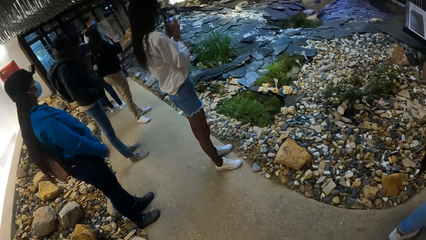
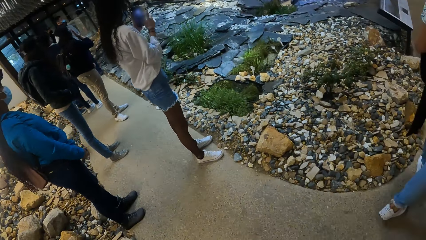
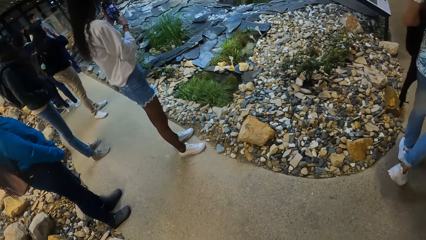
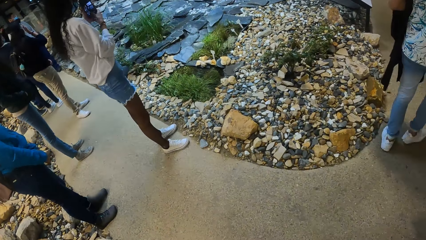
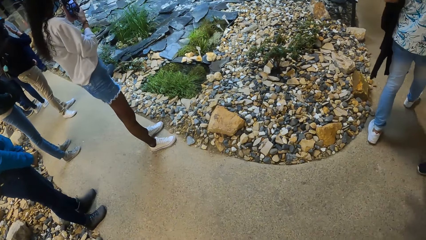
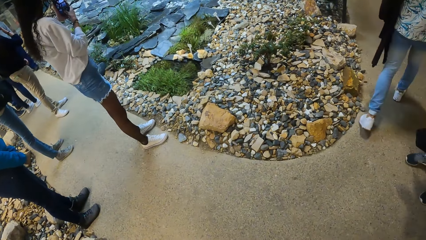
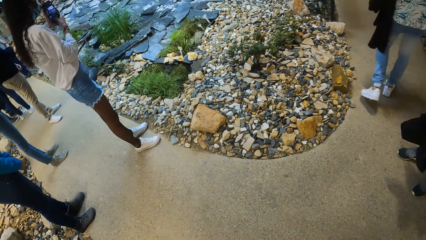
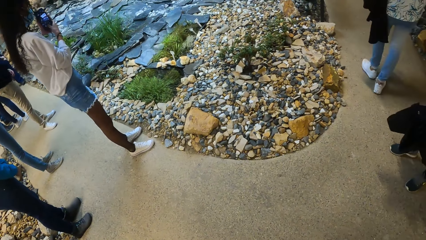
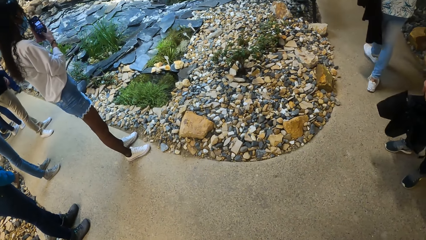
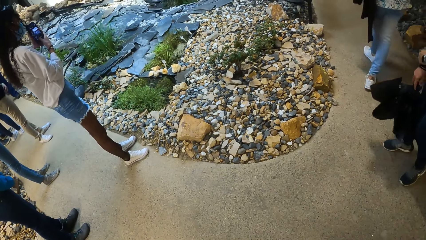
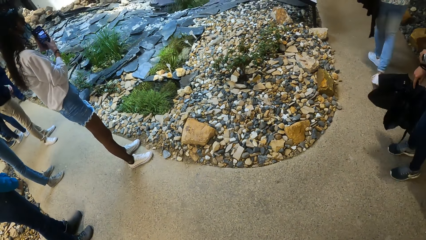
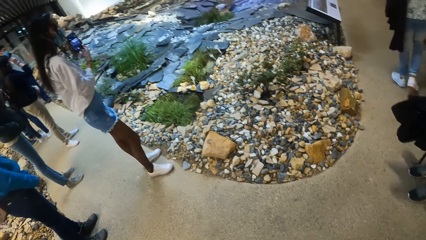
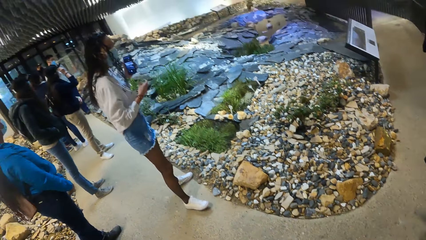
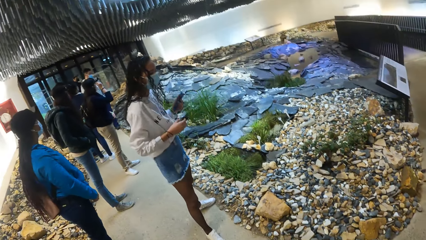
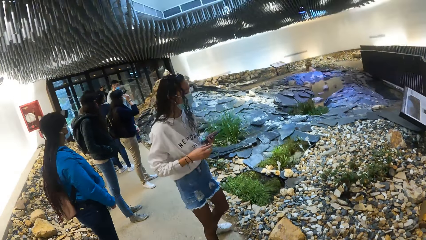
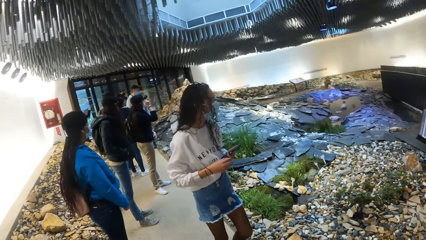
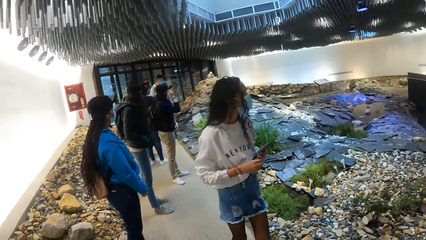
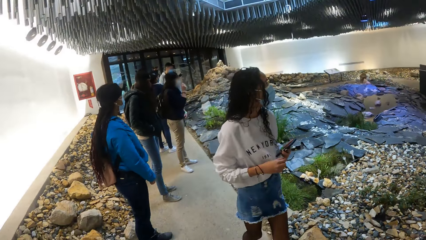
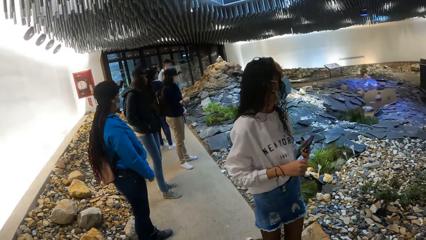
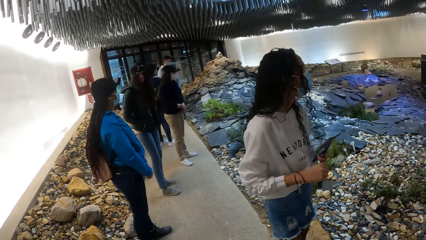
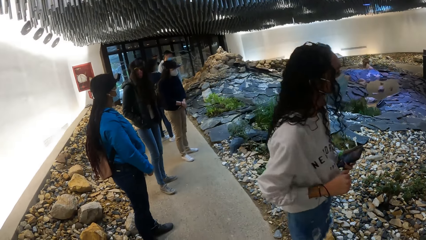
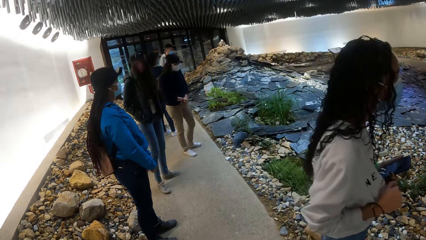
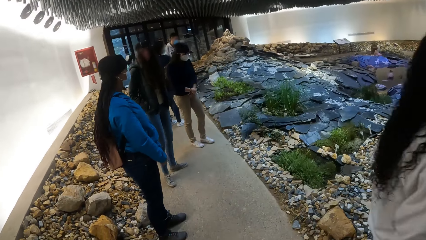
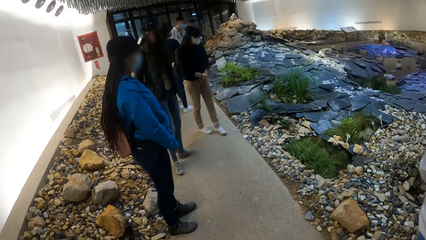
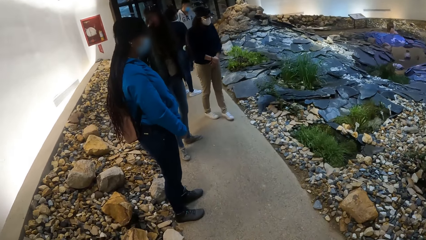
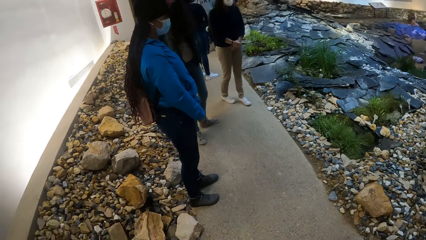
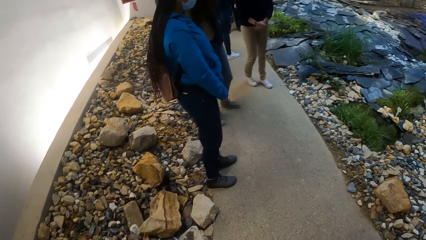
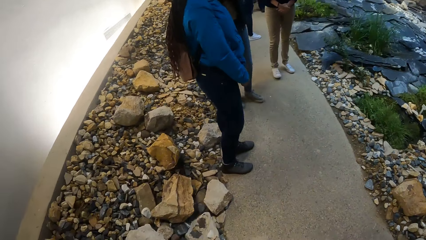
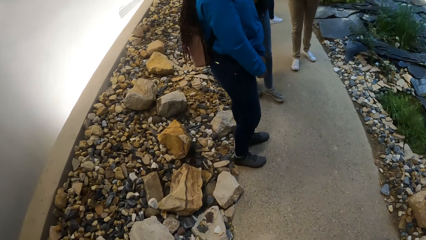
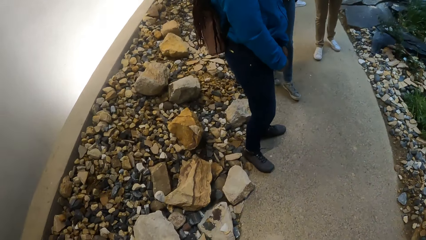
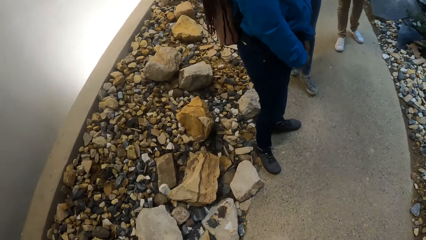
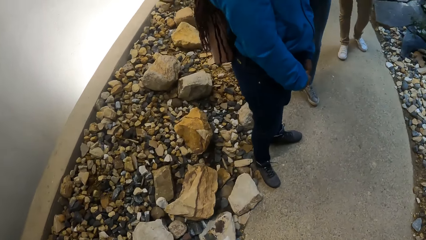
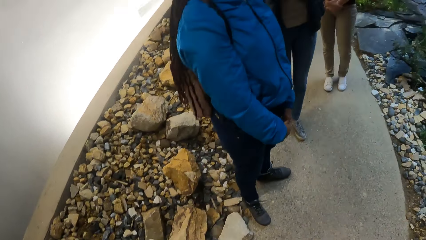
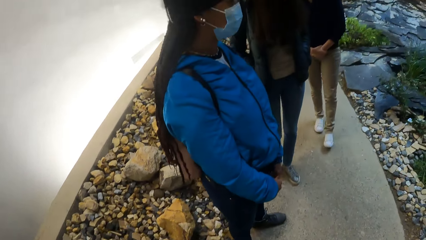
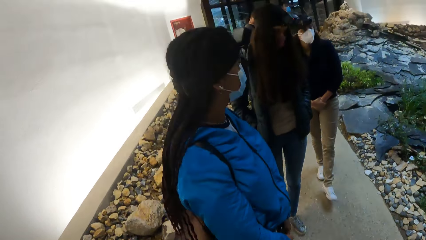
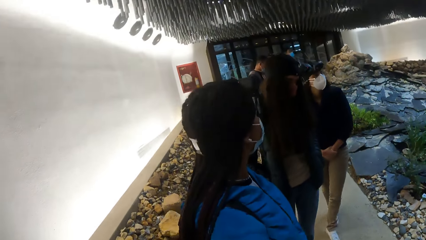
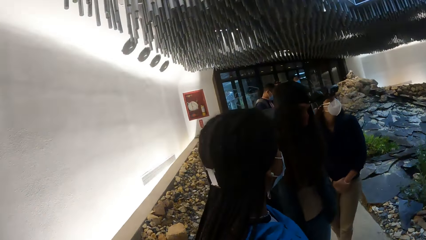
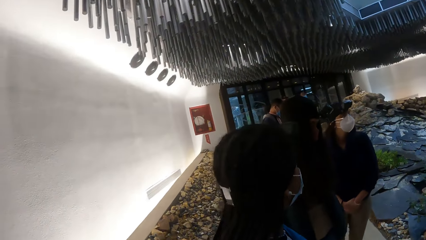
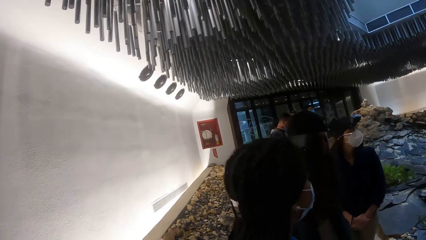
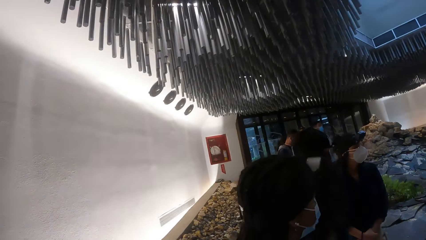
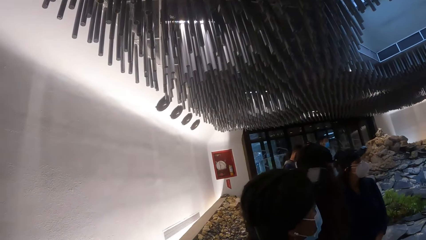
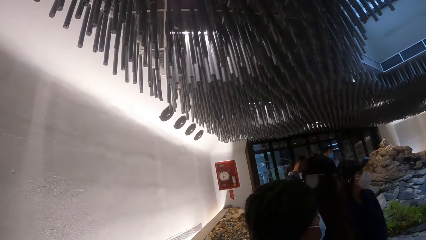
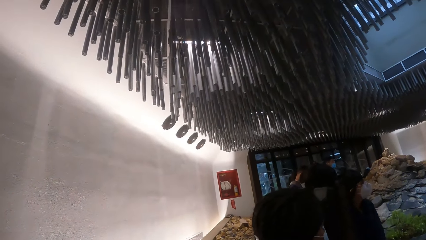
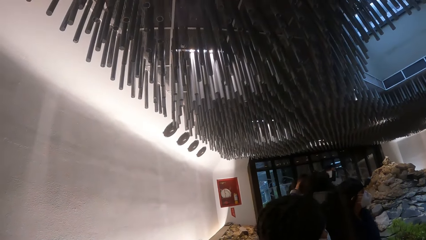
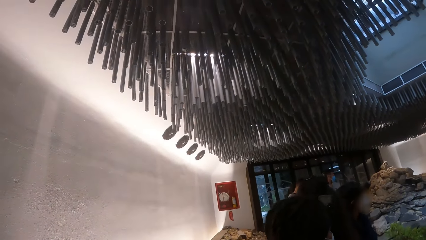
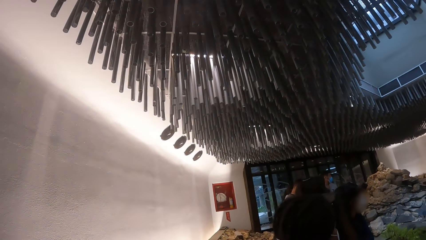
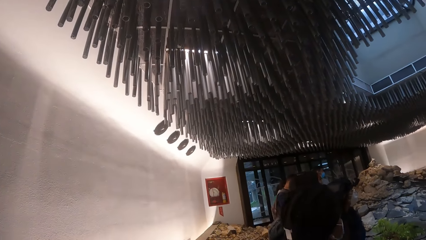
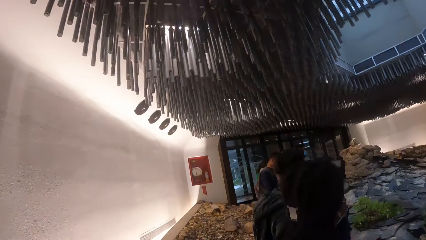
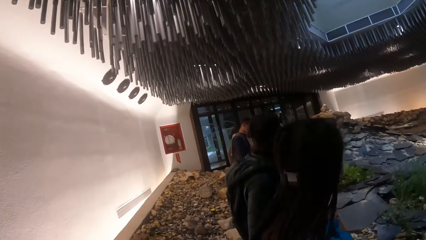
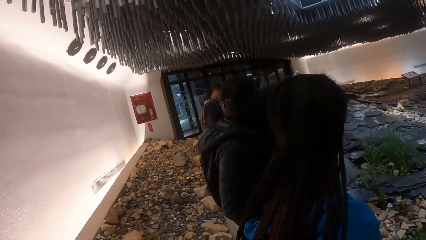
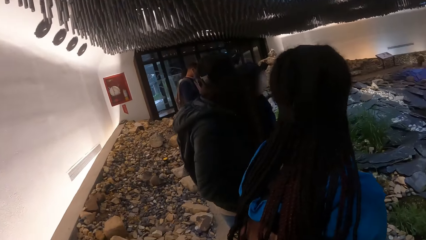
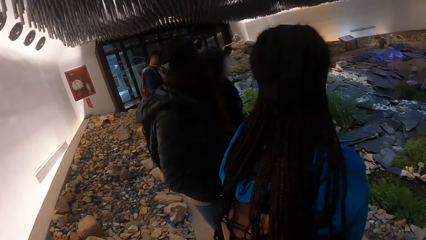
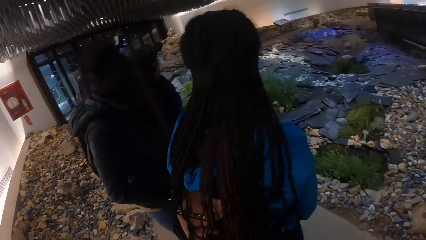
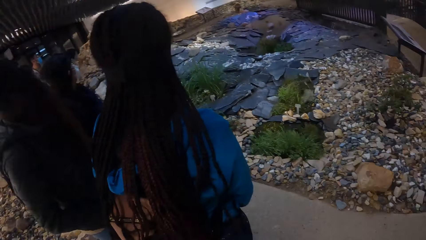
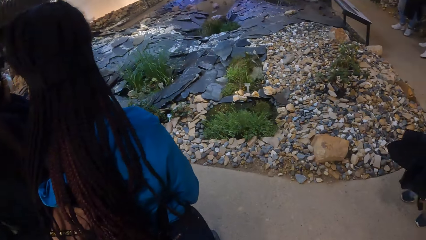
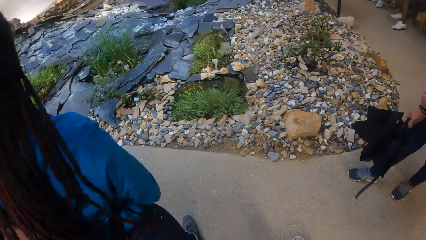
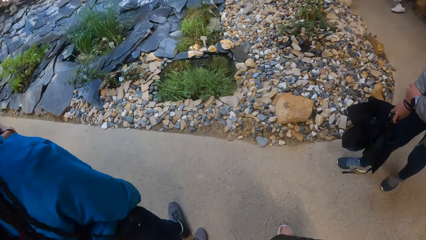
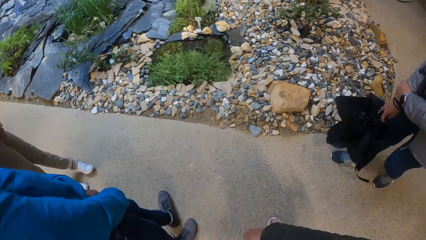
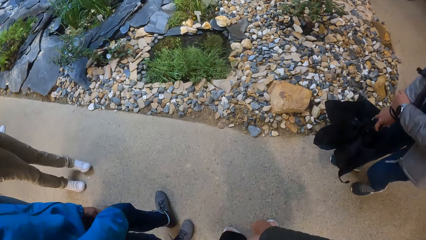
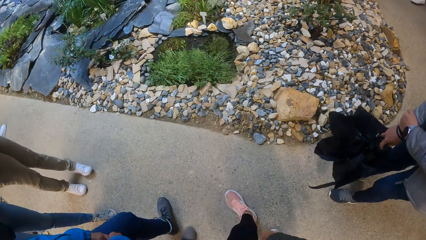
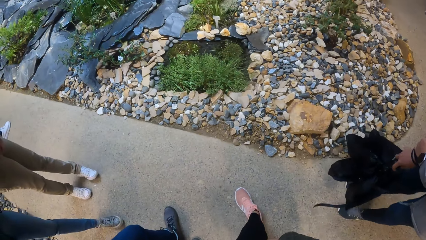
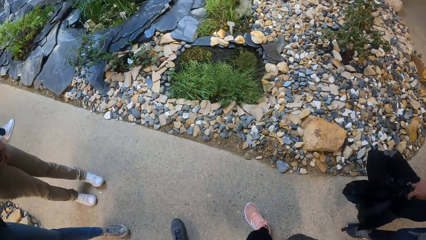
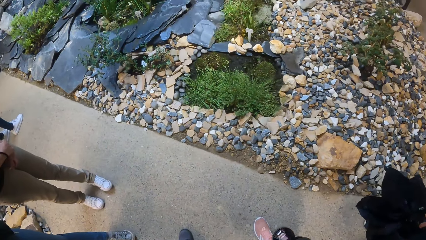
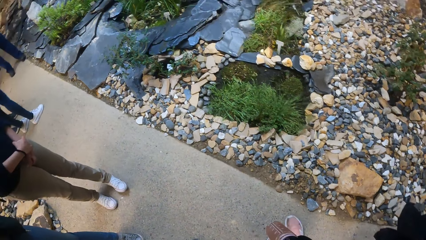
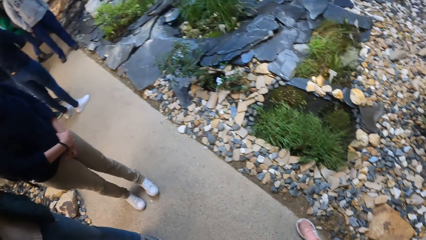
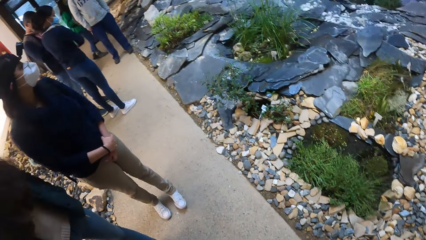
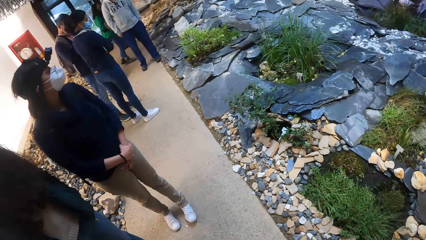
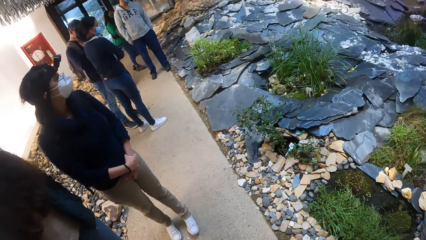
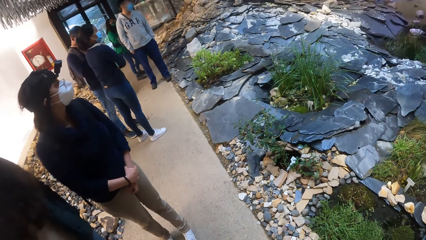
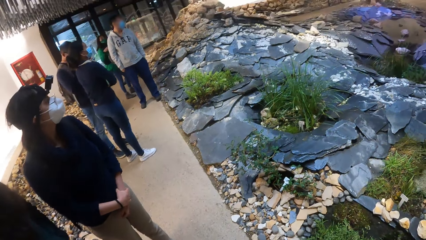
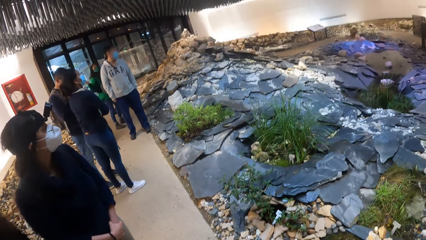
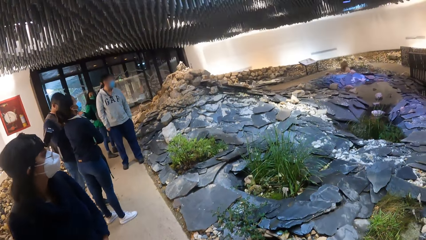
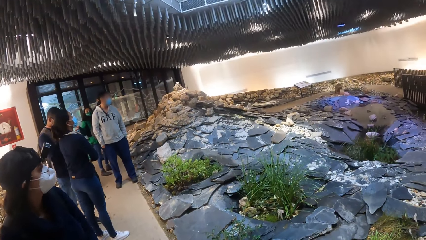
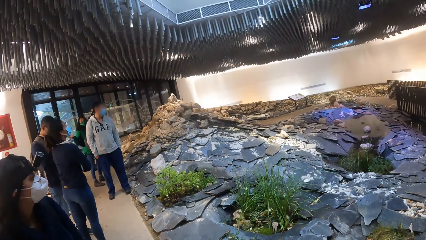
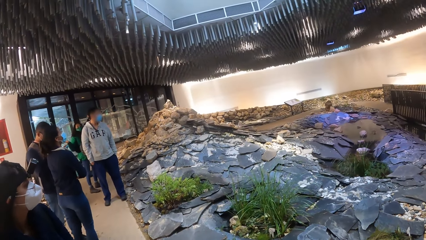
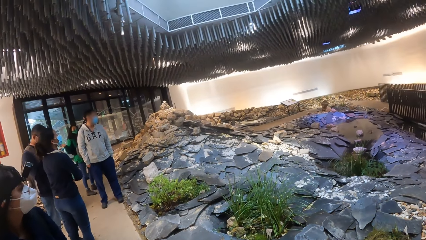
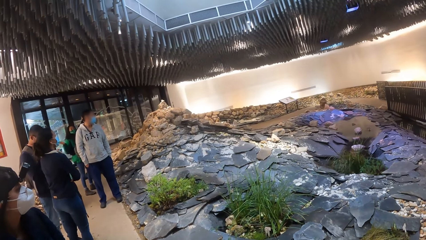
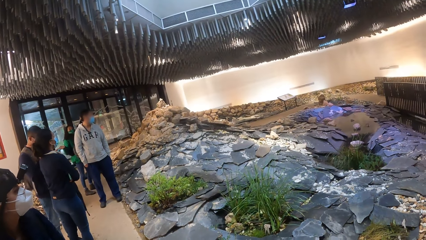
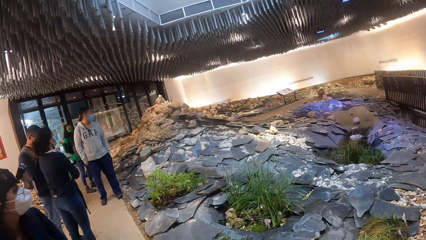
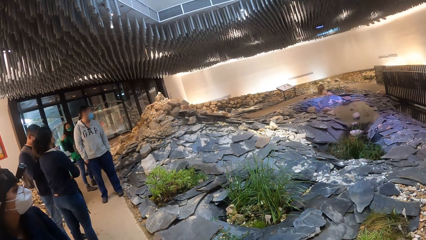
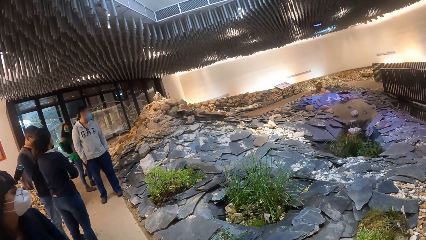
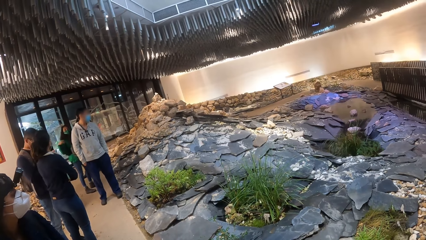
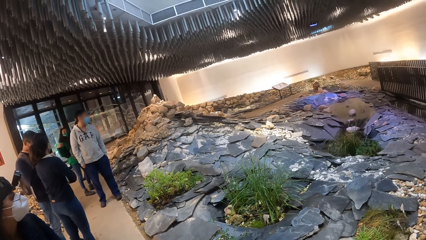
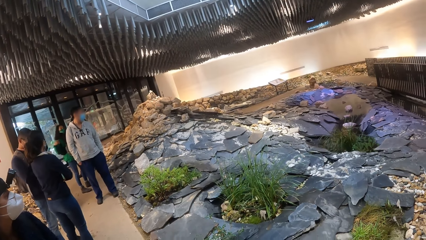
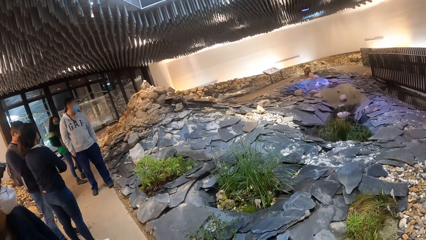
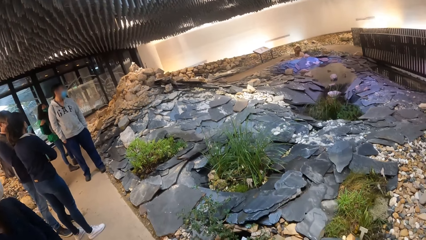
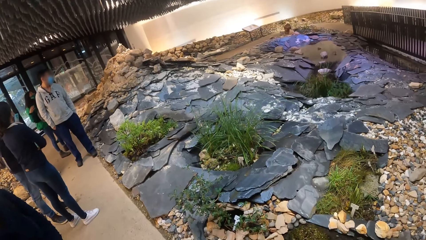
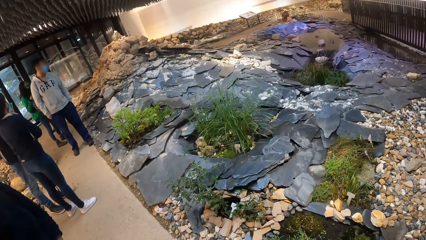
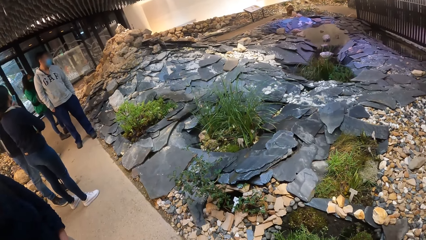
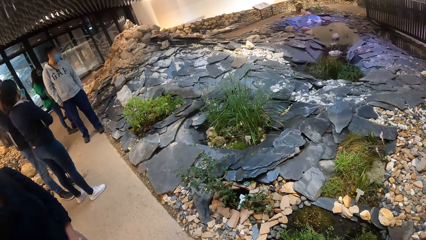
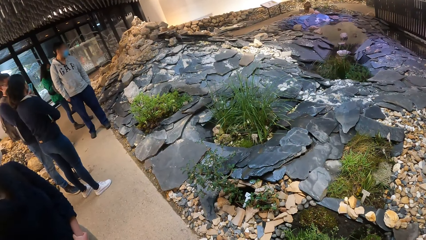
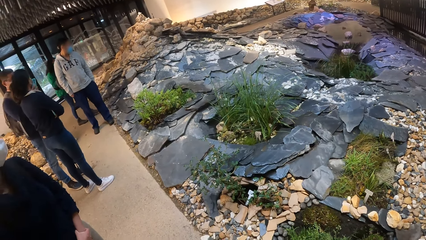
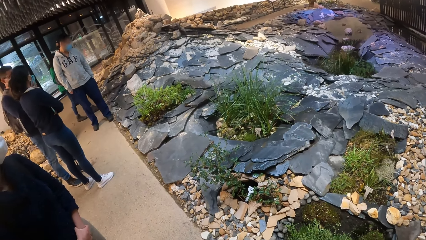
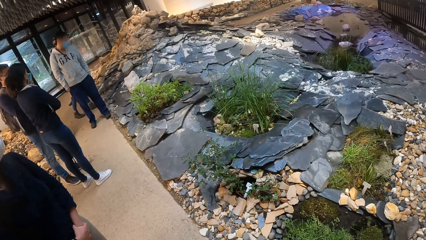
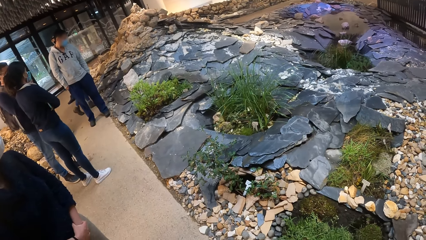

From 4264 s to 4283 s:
A woman operates a phone with her right hand. The camera wearer looks up. They move back.
